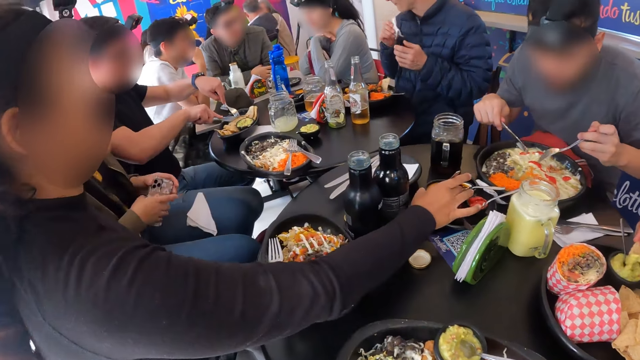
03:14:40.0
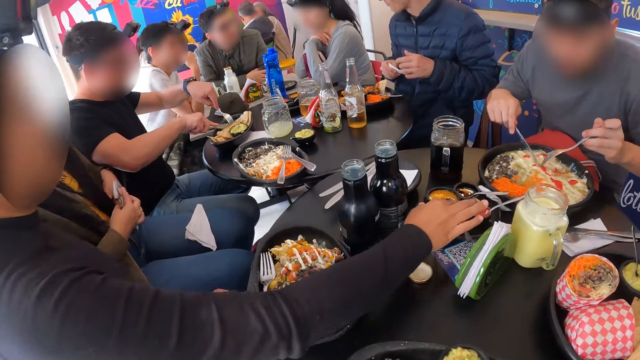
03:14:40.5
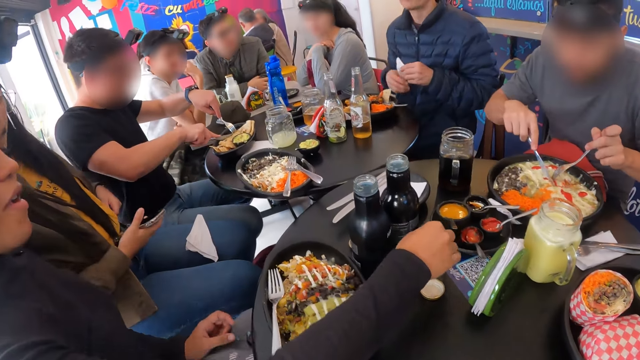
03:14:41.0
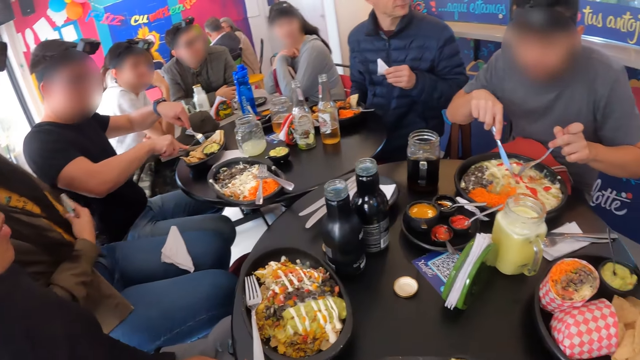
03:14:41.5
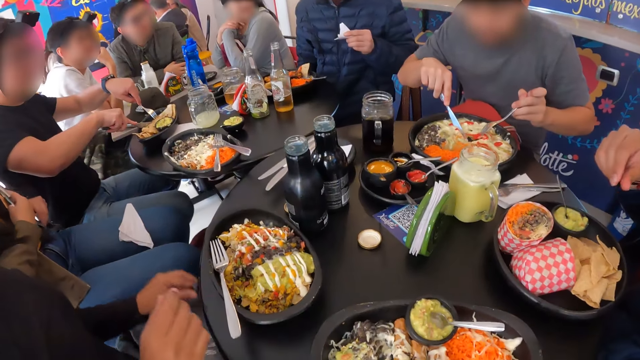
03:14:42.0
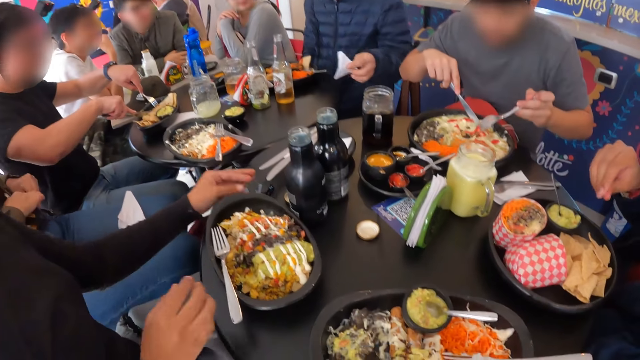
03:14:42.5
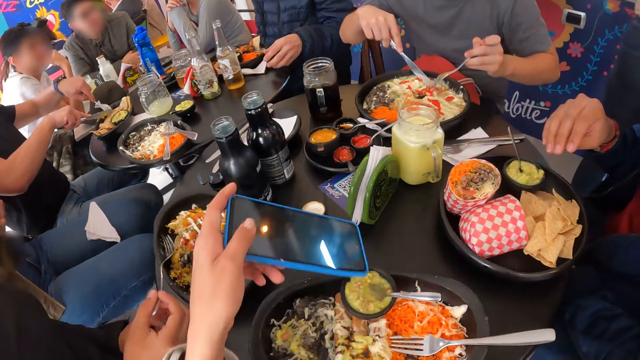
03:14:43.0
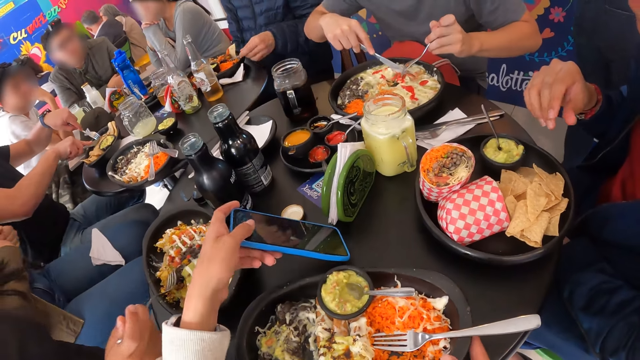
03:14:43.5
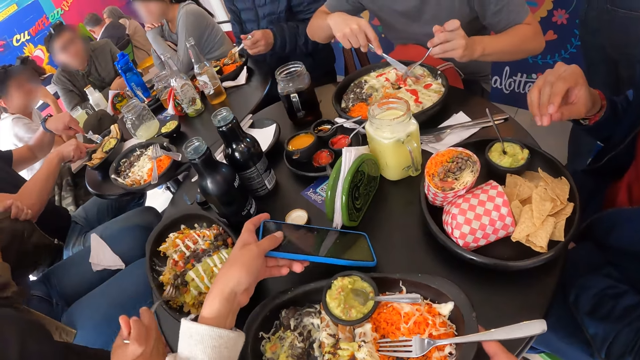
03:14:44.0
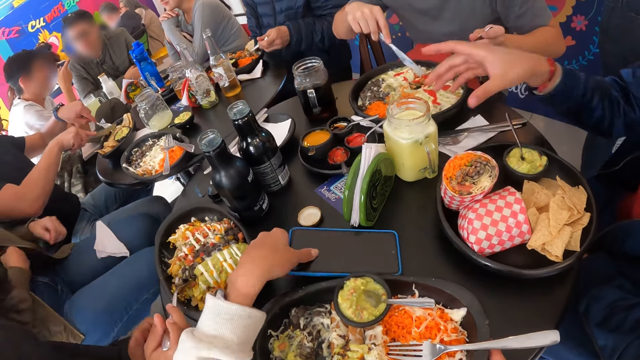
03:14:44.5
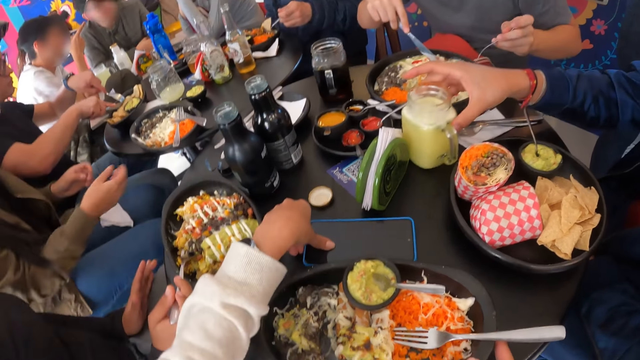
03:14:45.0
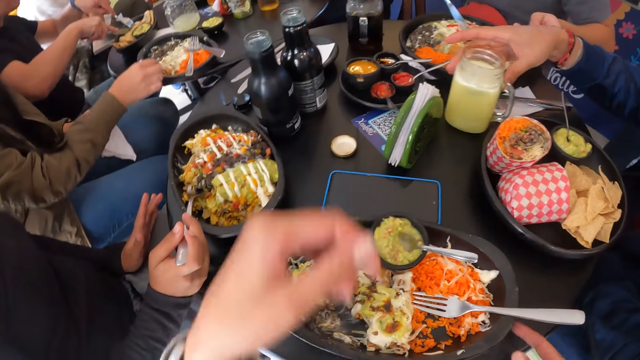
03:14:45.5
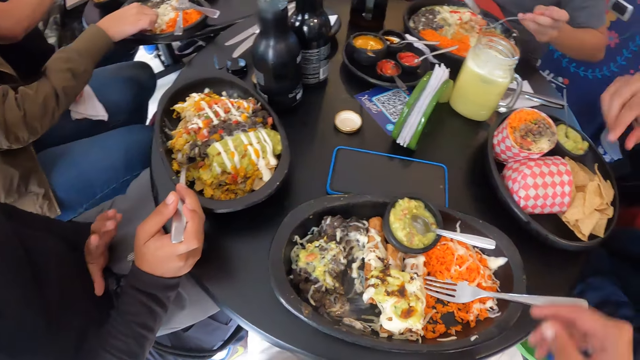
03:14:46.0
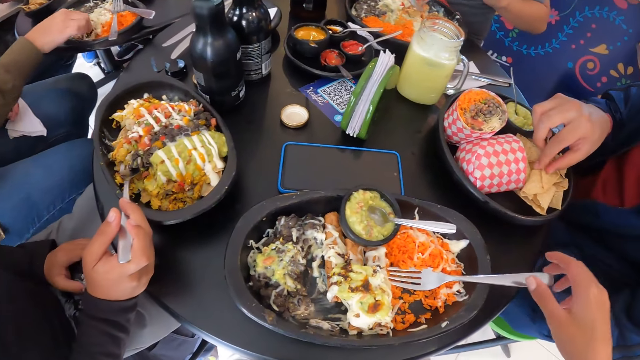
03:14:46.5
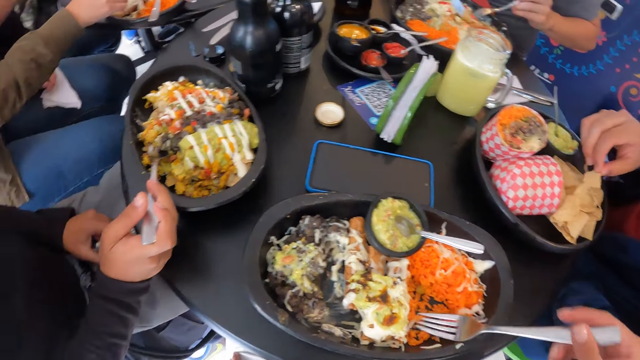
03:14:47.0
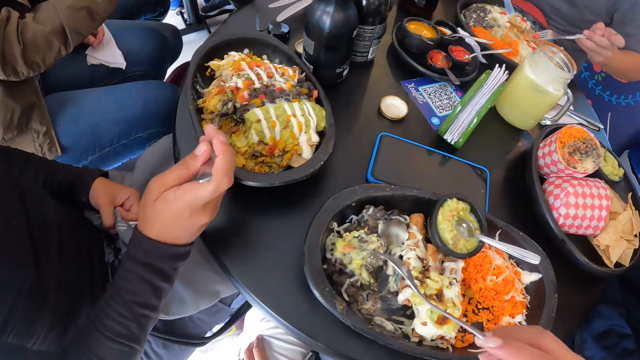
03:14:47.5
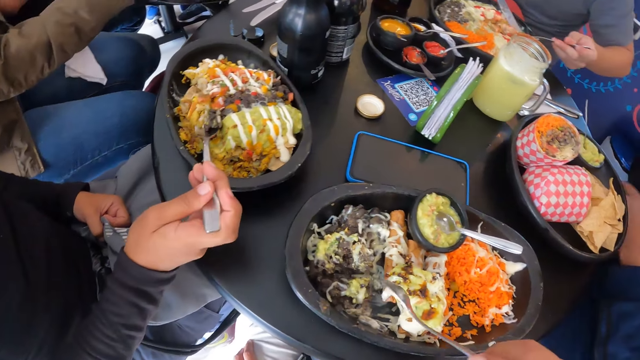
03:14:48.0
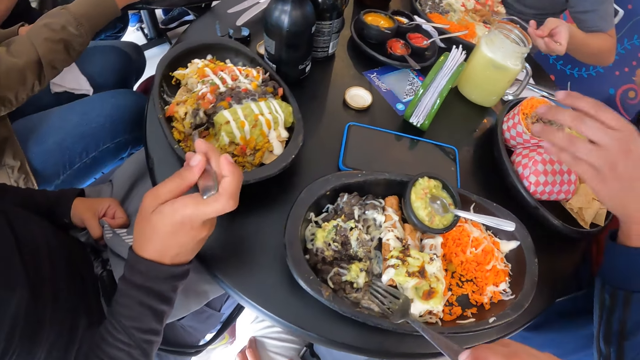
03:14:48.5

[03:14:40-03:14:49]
The woman drops the plate in her right hand on the table. The woman picks up an earpiece on her bag with her left hand, drops the earpiece in her left hand on the table, and picks up the fork in the plate with her right hand. The camera wearer drops the cellphone in her left hand on the table. A man moves the cup on the table with his right hand and picks up a waffle in the tray with his right hand. The camera wearer picks up the fork in the plate with her right hand. The woman adjusts her bag with her left hand.

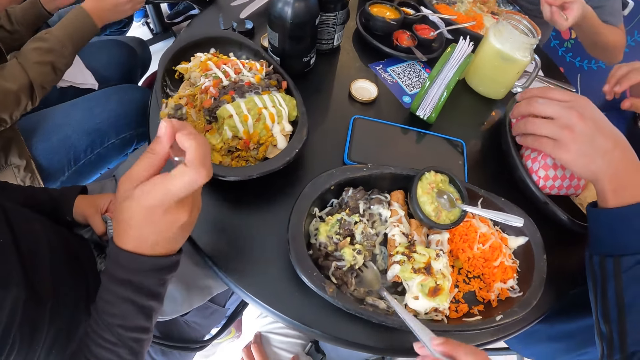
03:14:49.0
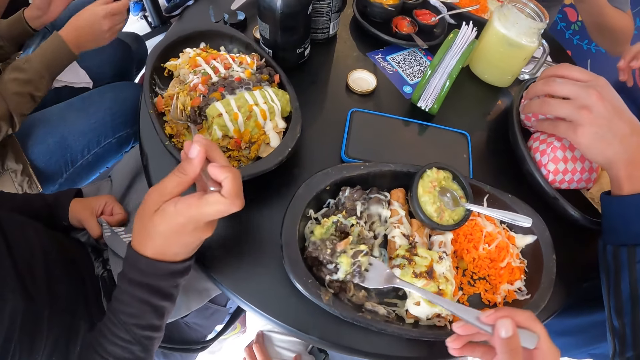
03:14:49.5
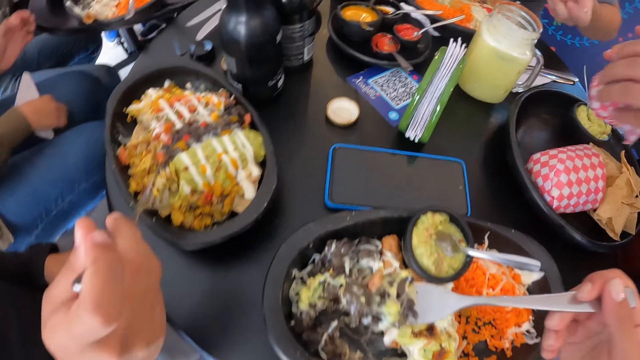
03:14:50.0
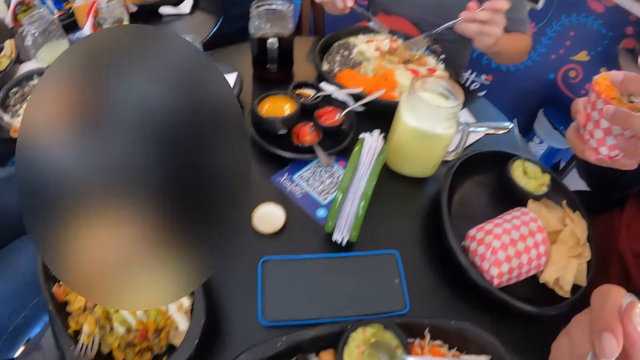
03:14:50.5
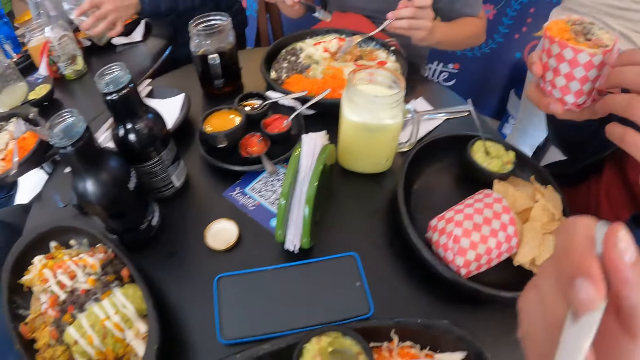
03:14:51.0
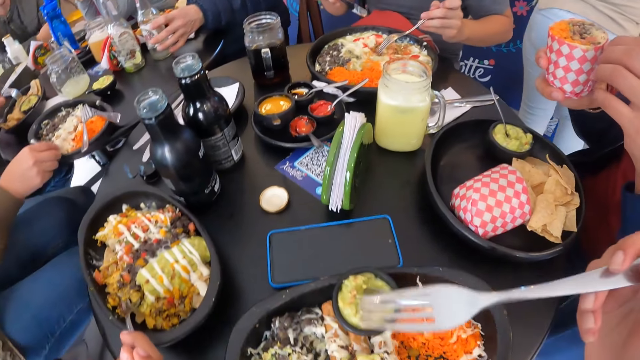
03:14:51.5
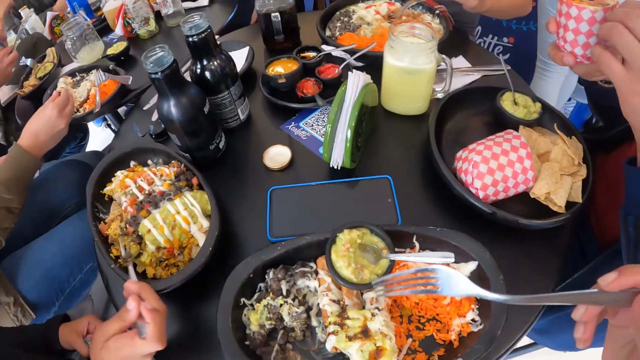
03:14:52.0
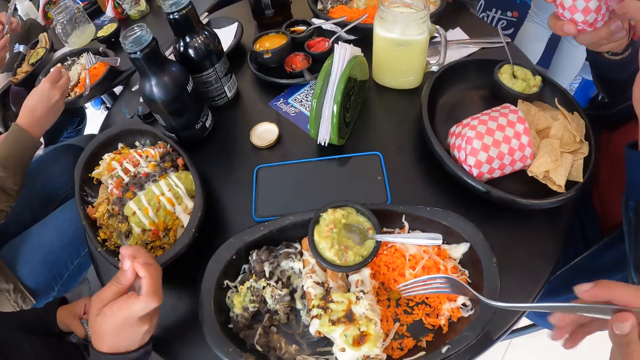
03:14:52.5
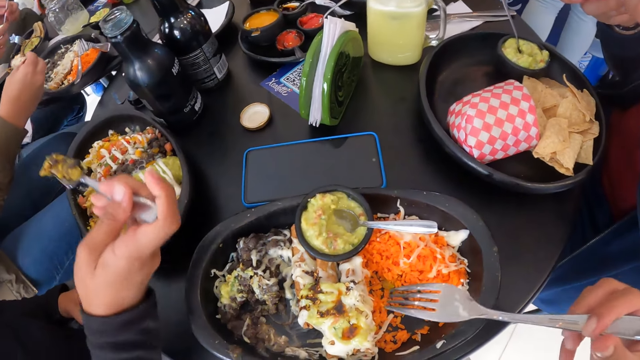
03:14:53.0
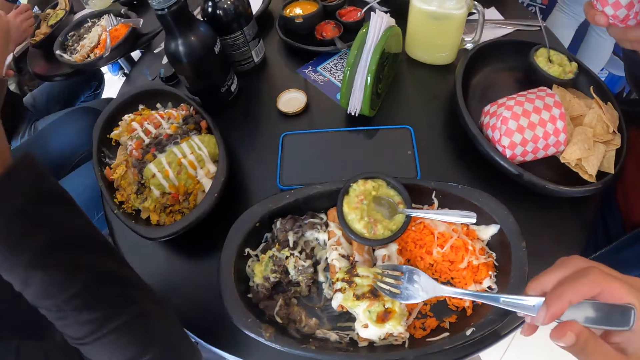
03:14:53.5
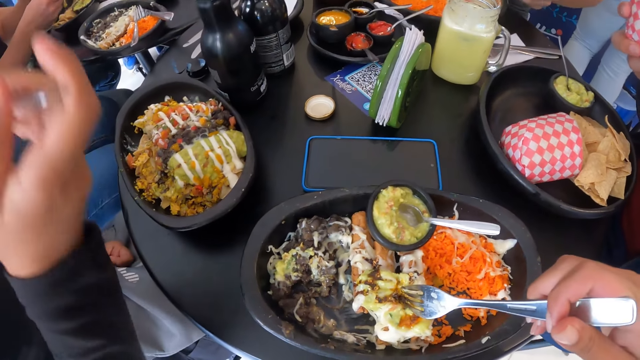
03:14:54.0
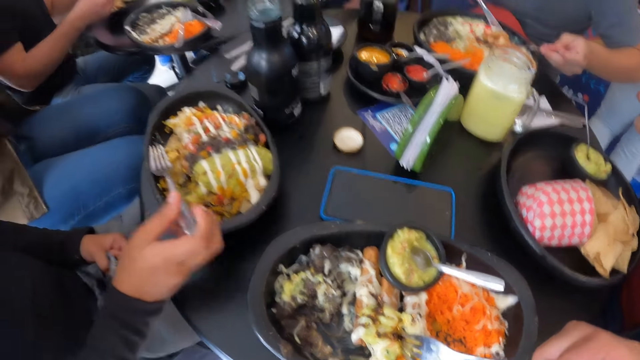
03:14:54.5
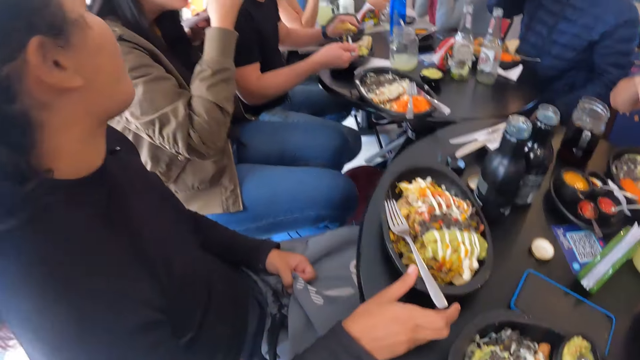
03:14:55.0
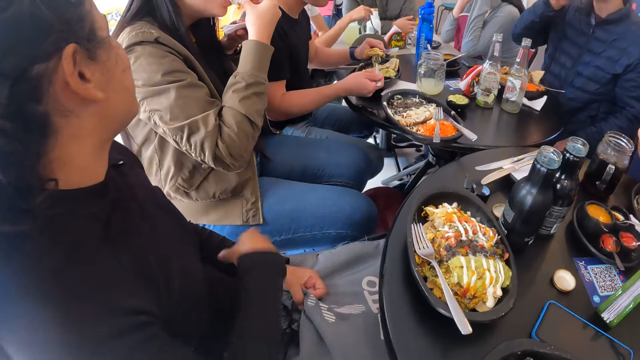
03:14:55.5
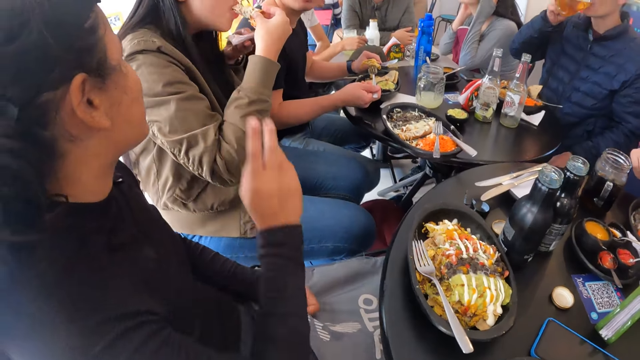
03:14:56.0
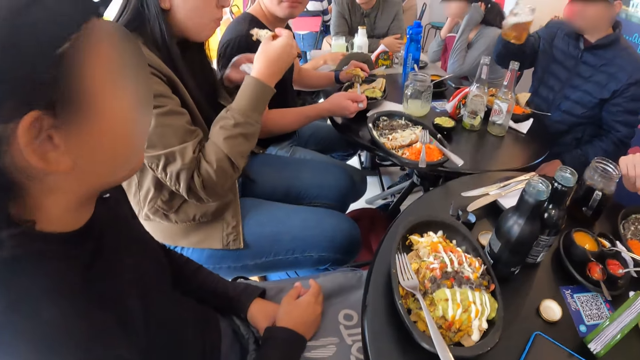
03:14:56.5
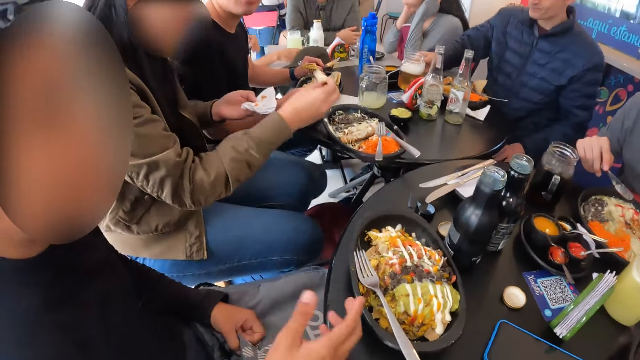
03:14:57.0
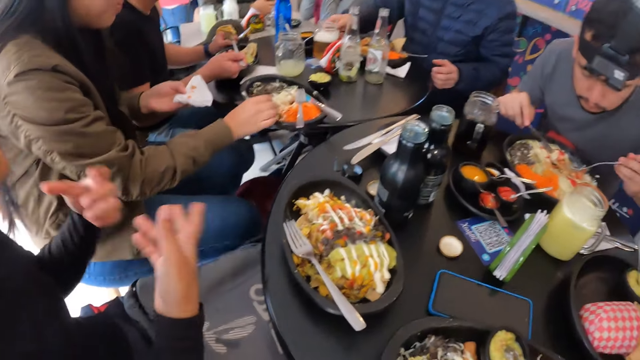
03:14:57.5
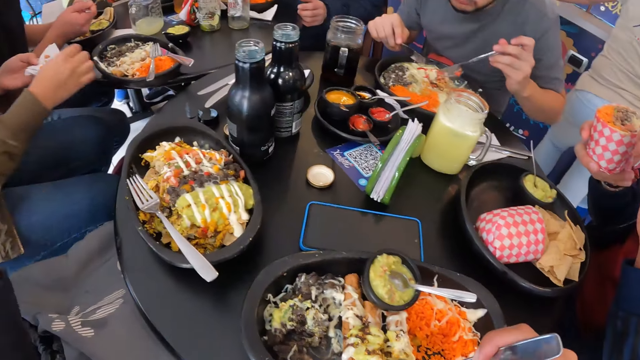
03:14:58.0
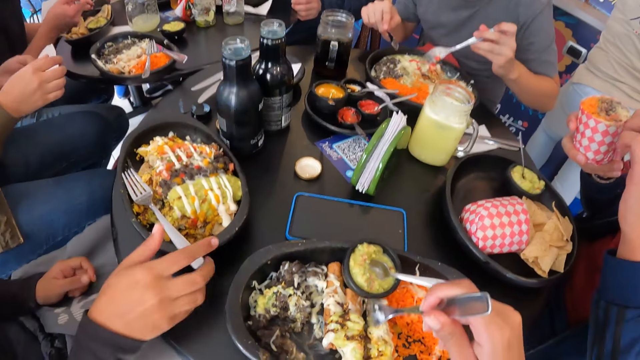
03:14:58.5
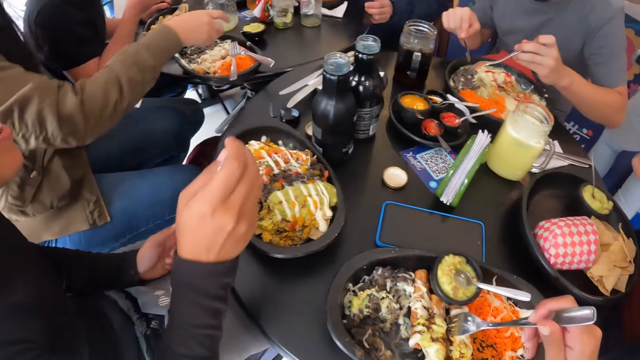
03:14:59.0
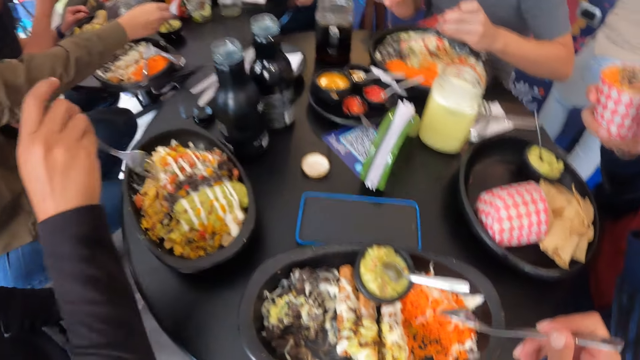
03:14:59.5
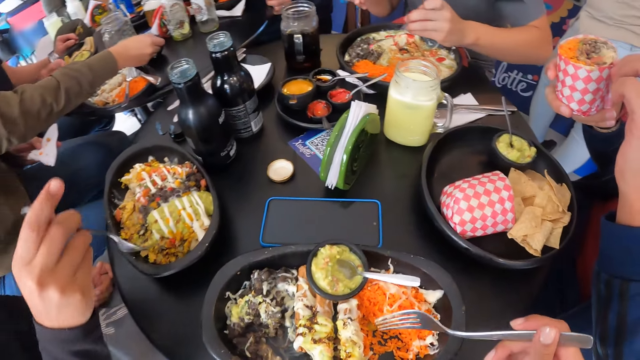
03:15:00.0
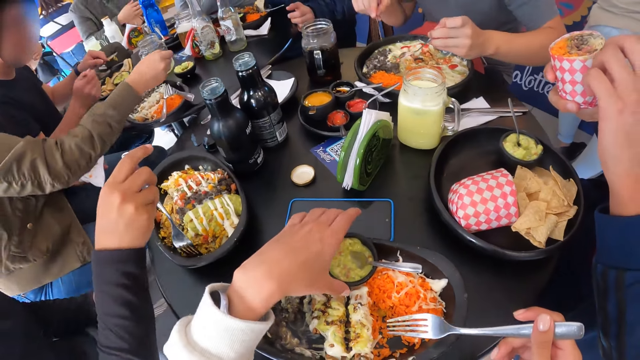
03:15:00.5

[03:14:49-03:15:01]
A man picks up a wrapped food in the tray with his left hand. The man passes the wrapped food to his right hand. The camera wearer eats food from the plate with the fork in her right hand. The man tears off the wrap of the food in his right hand with his left hand. A woman eats food from the plate with the fork in her right hand. The woman drops the fork in her right hand in the plate on the table. The camera wearer looks around the place. The woman picks up the fork in the plate with her right hand. The camera wearer uses a fork.
